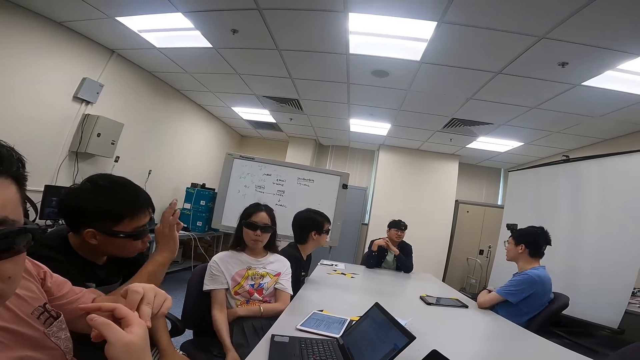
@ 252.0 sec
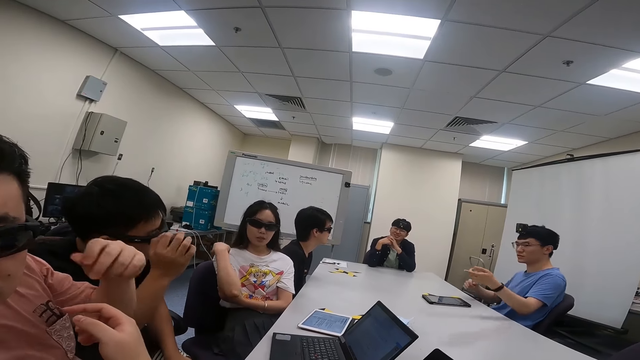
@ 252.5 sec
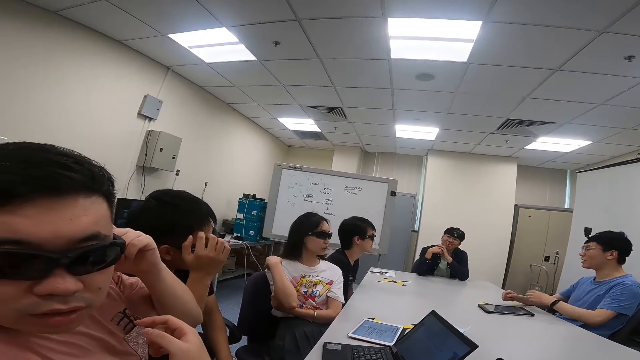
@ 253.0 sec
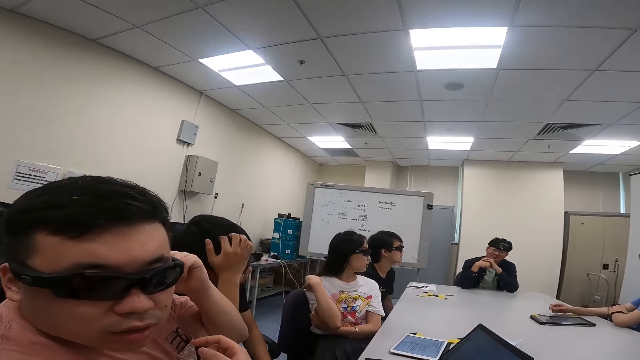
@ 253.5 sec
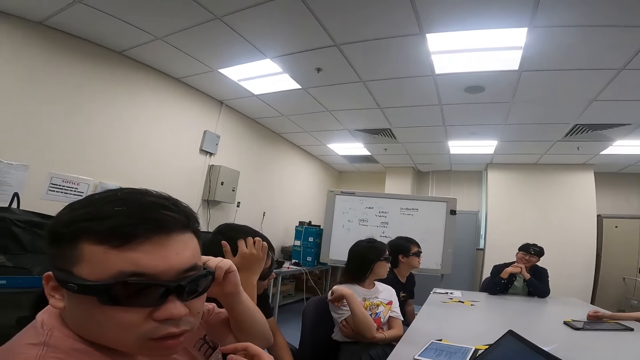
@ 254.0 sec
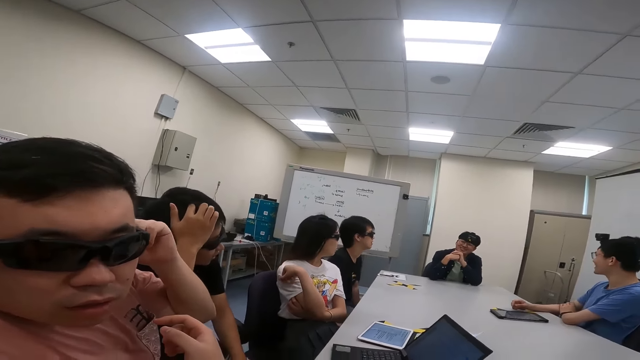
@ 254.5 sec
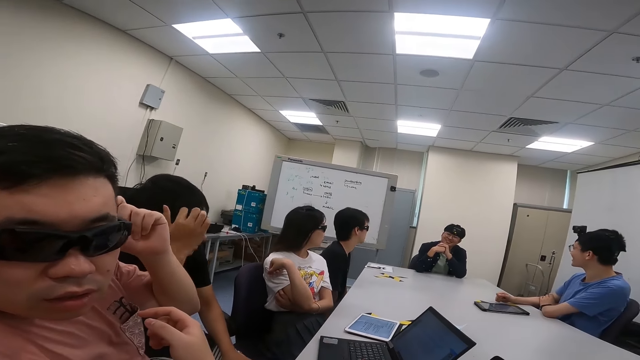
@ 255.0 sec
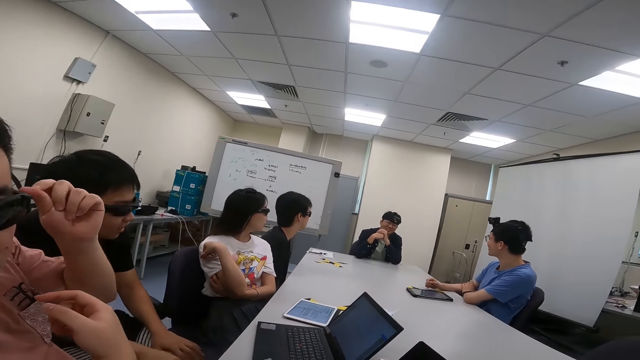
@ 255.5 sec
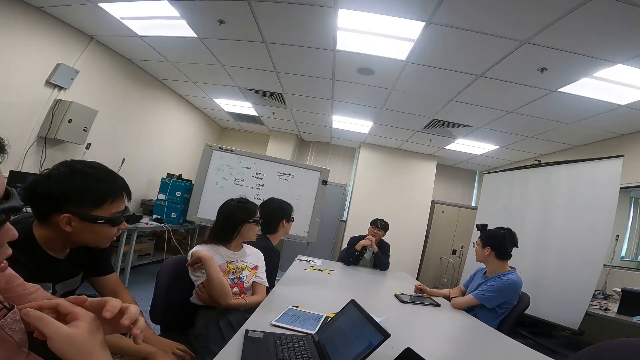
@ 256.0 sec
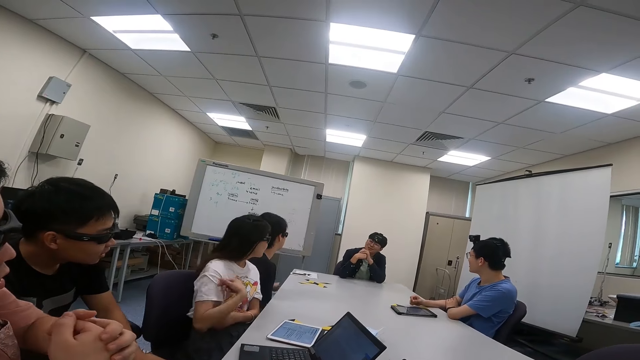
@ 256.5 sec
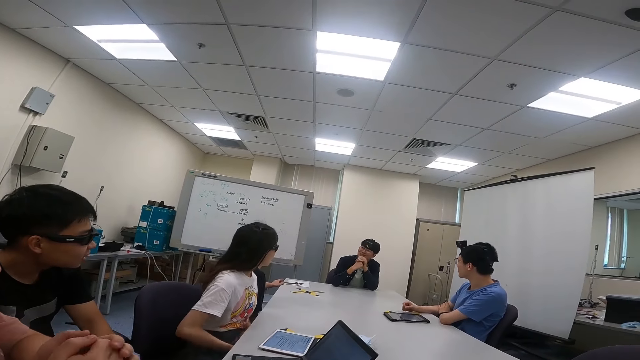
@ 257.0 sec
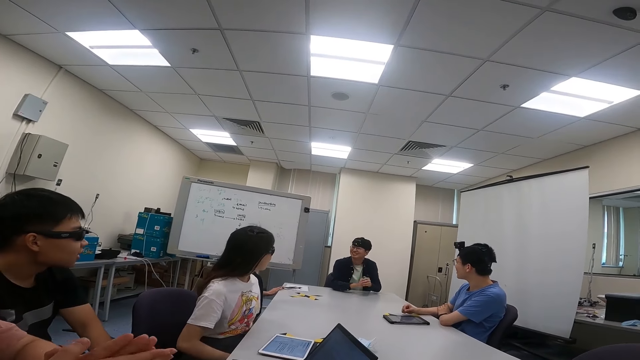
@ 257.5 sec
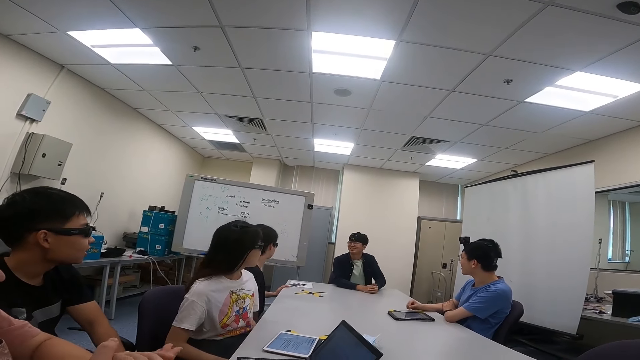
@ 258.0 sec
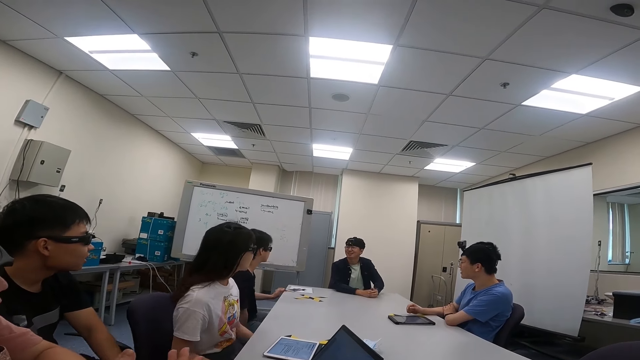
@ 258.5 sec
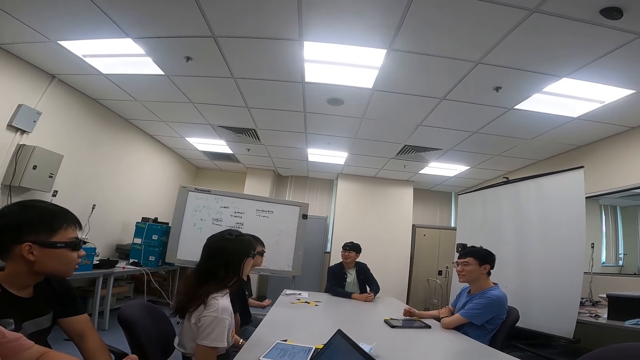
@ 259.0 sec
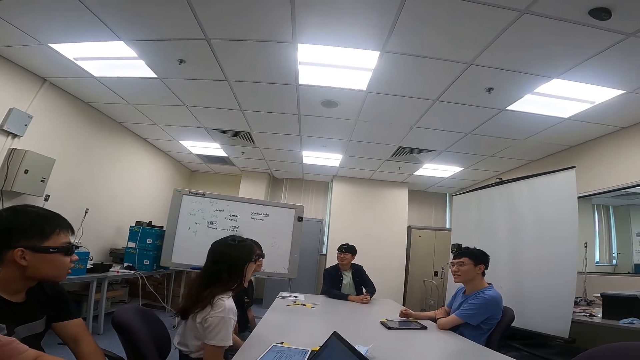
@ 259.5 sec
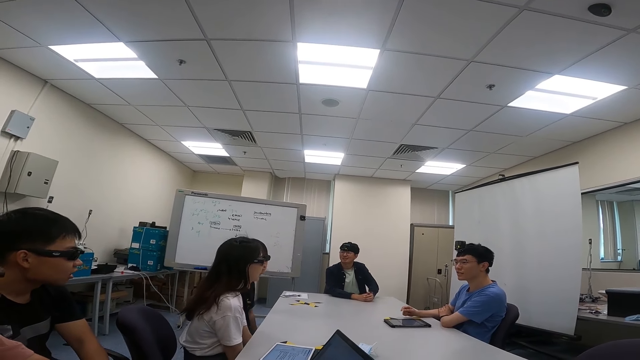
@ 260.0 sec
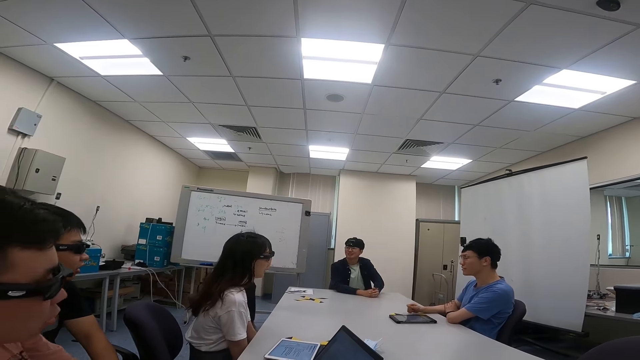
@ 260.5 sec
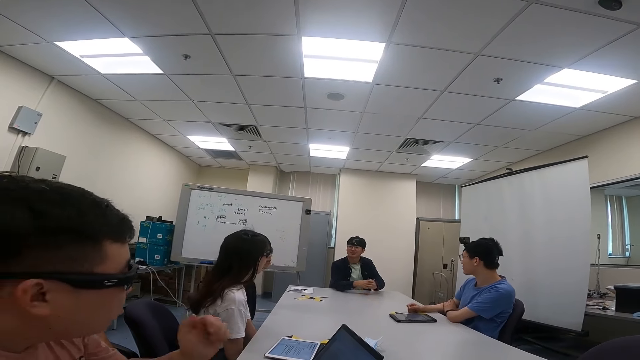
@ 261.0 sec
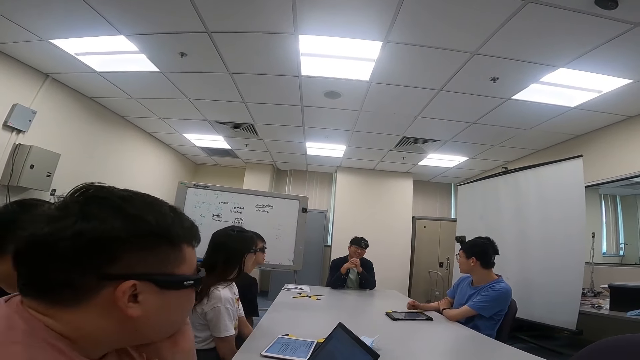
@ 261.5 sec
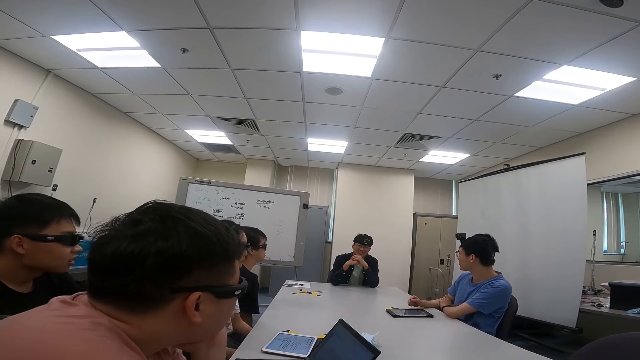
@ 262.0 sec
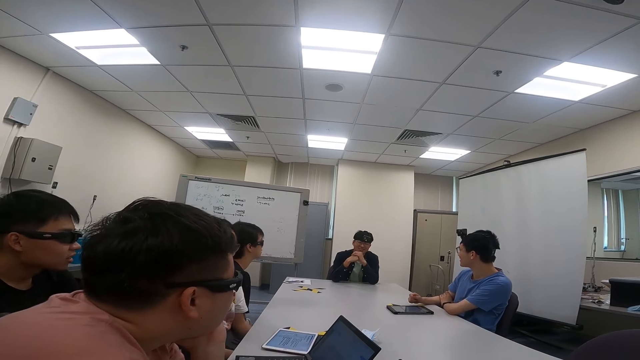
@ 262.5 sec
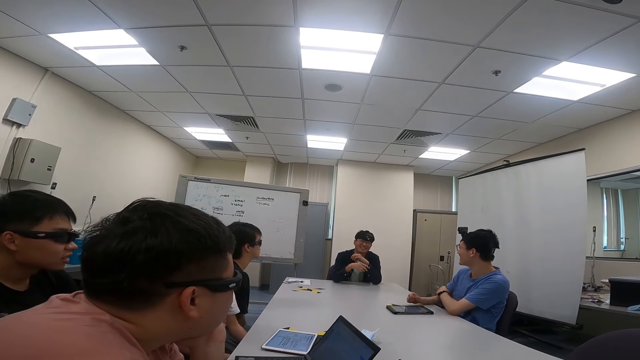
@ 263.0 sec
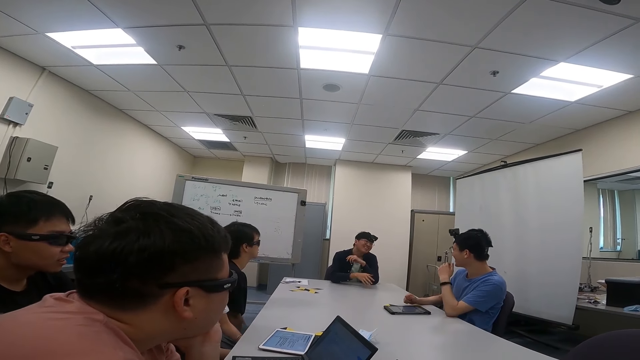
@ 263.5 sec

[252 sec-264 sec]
The woman and the men raise their hands. The other man scratches his head as the woman stretches her hand. Another person talks to a man and the woman.

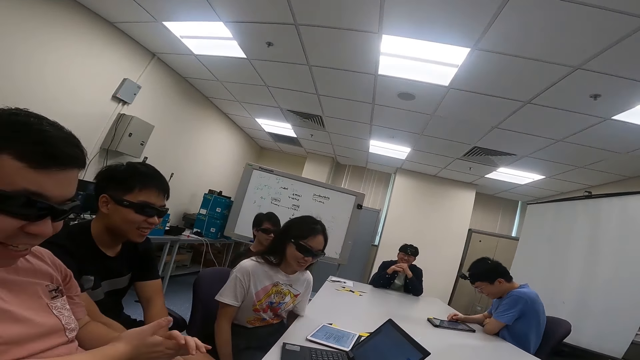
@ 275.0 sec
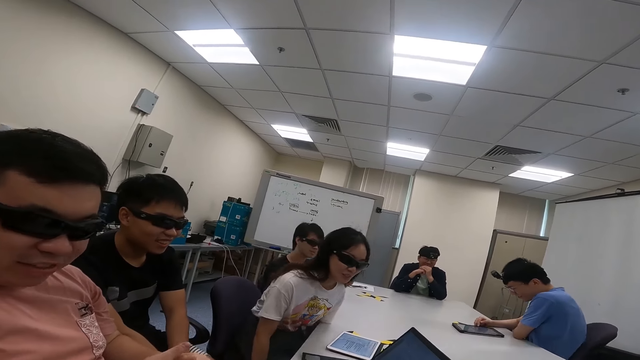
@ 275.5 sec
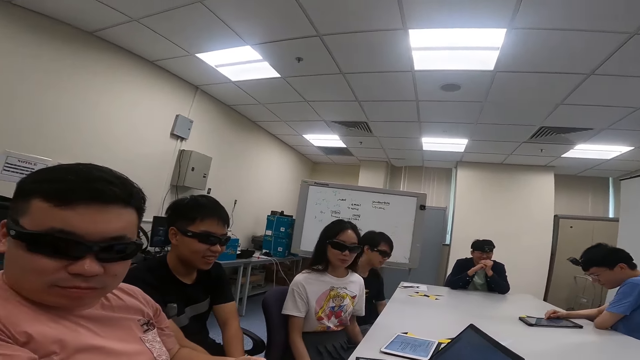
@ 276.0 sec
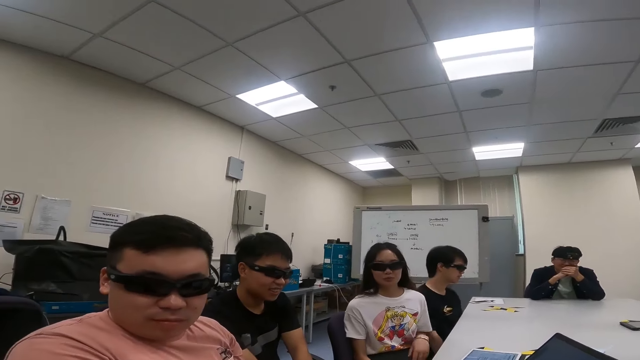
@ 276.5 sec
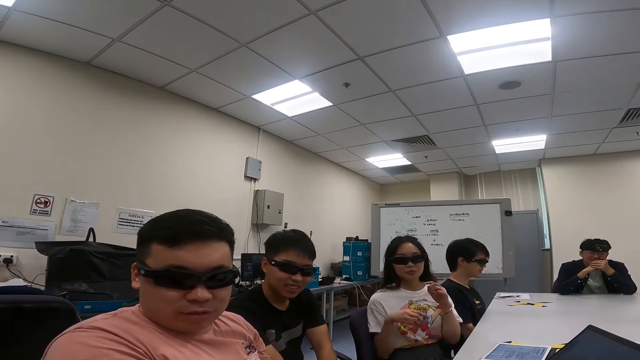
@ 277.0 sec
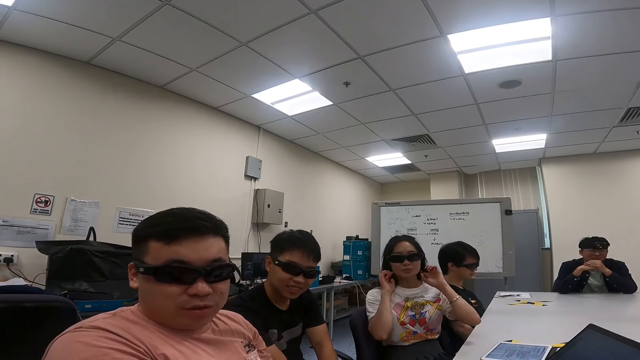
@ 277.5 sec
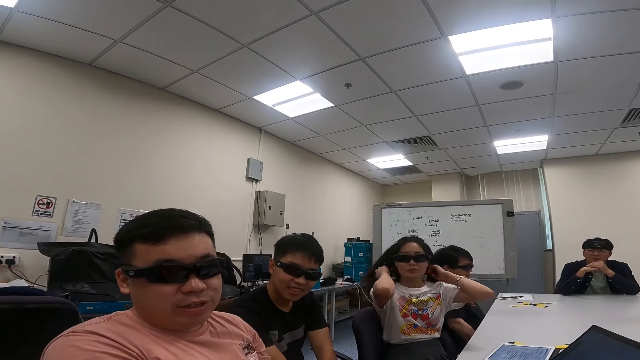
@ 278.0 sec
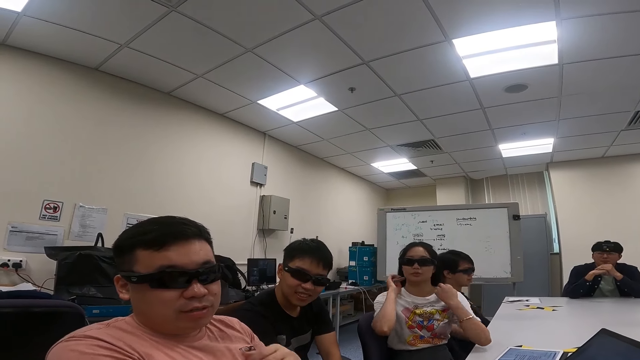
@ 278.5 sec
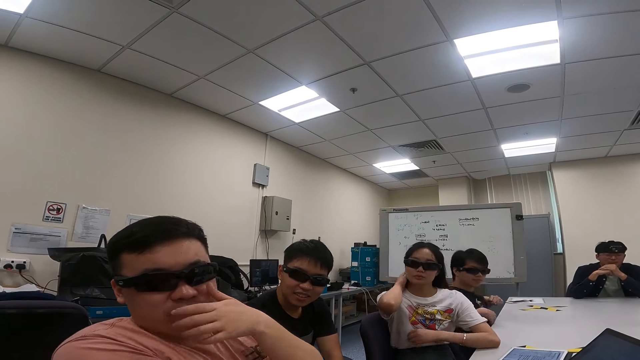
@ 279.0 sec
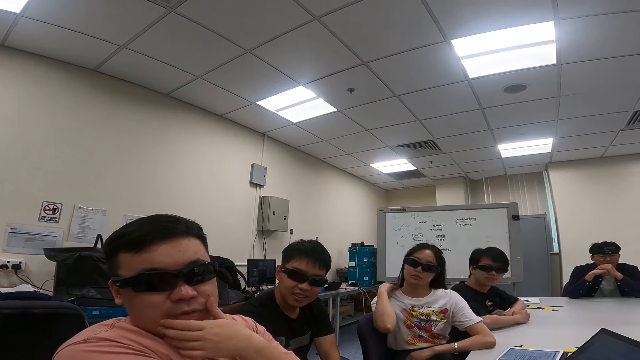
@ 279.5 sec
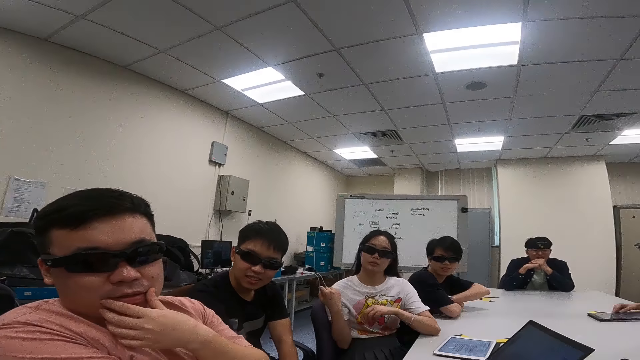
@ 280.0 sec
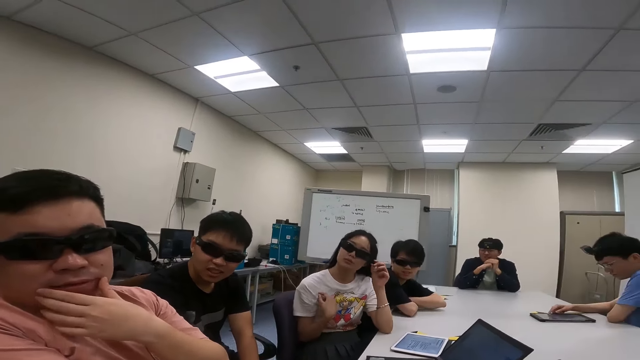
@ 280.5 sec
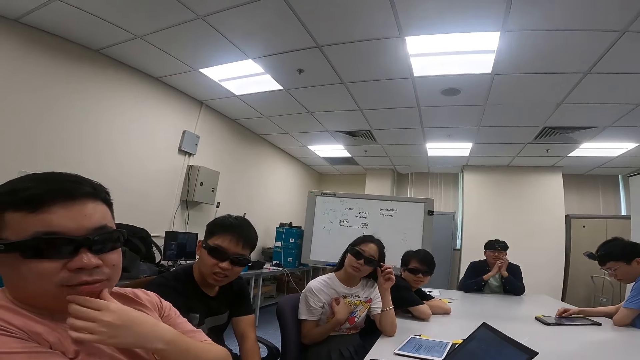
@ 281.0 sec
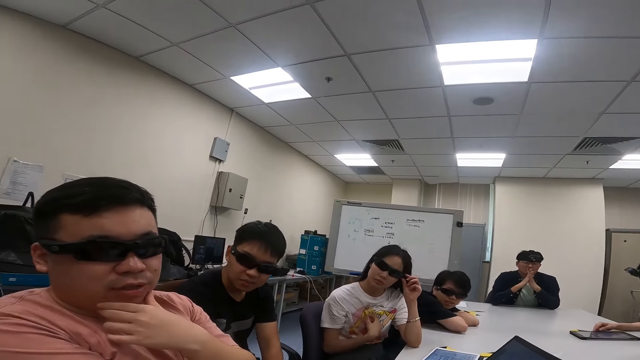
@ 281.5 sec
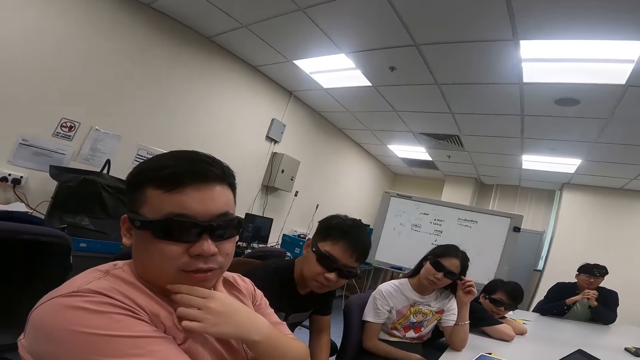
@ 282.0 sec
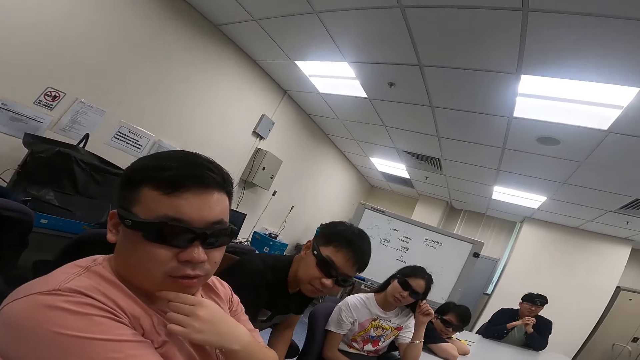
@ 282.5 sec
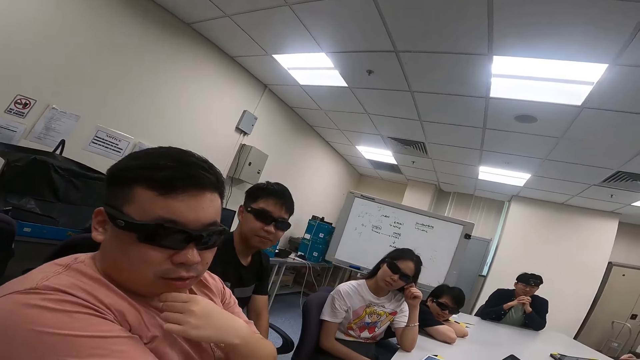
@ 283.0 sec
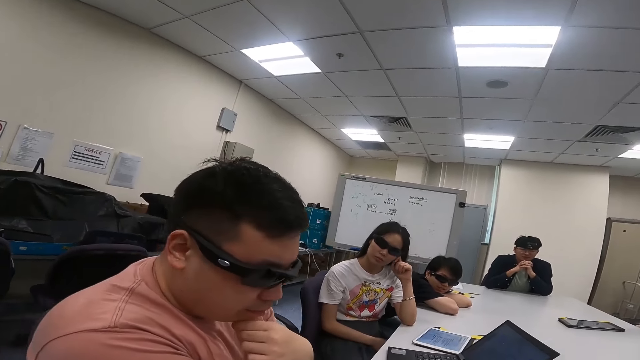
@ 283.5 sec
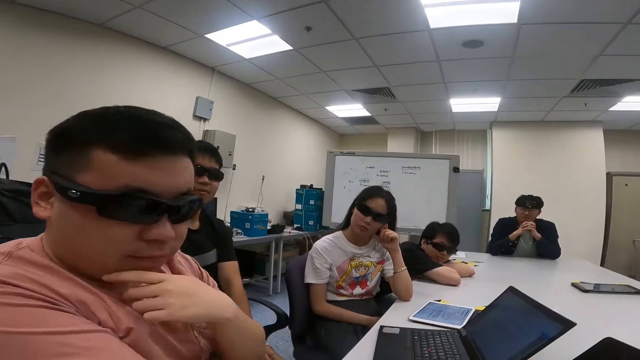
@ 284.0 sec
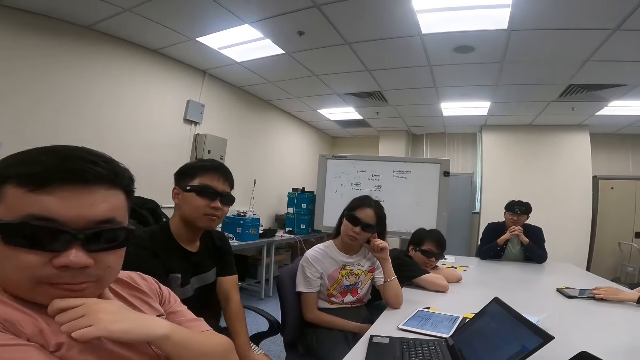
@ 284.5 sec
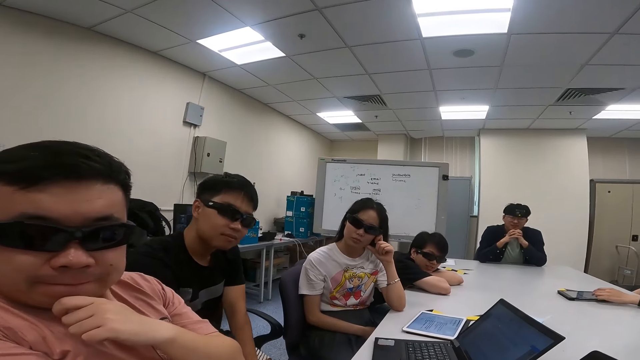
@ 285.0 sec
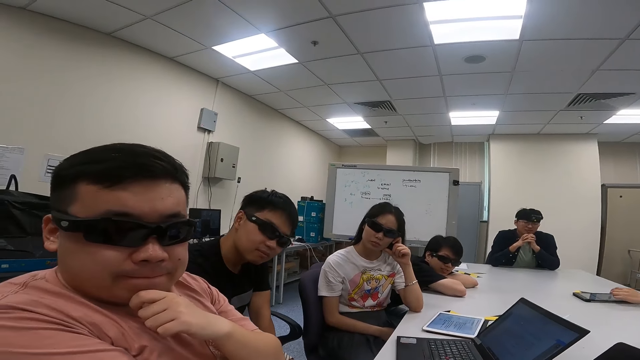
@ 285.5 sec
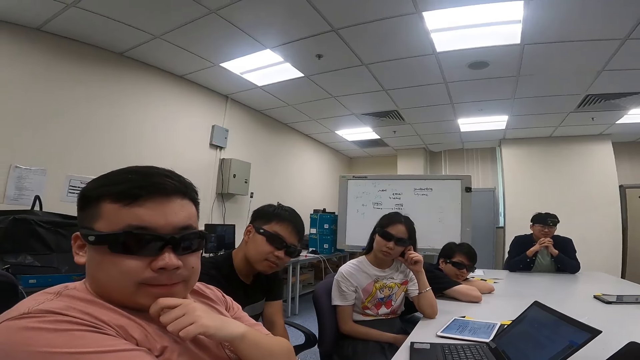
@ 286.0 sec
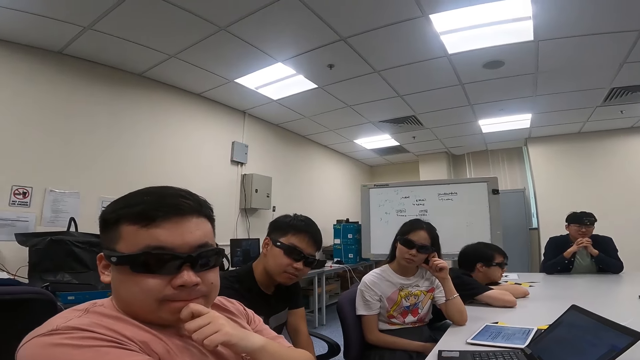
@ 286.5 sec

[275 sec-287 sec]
A man talks to the camera wearer. The woman makes her hair. She adjusts her shades. The camera wearer talks to the man.
